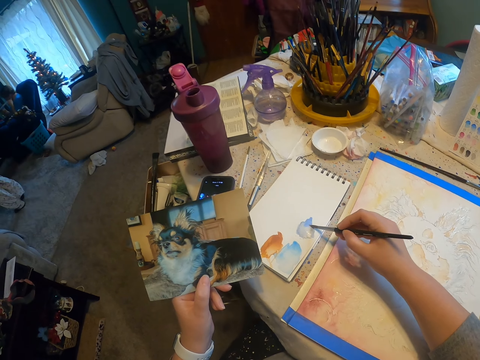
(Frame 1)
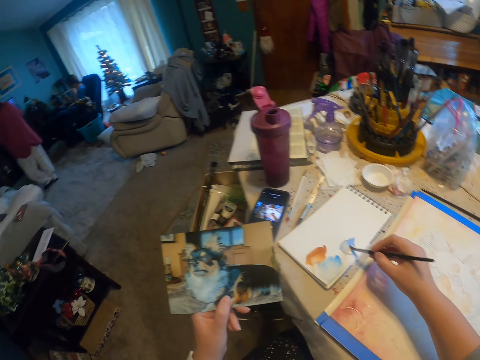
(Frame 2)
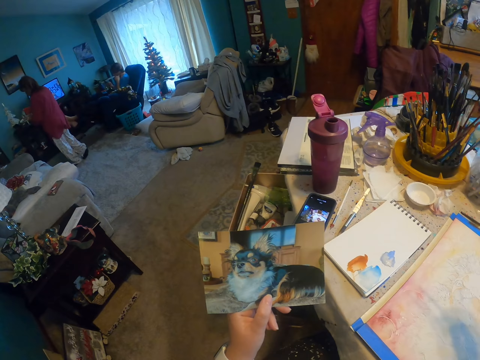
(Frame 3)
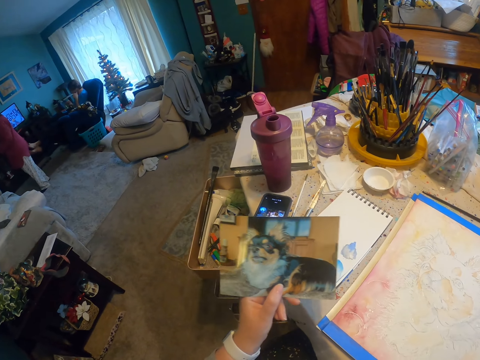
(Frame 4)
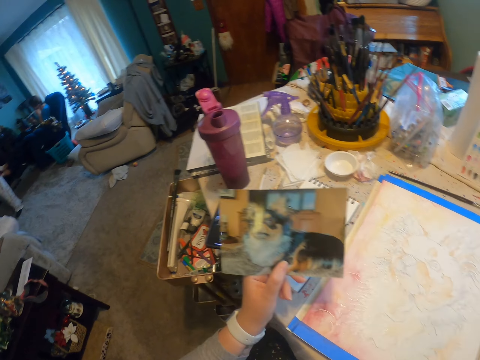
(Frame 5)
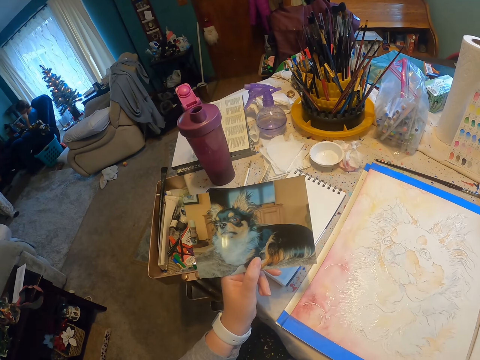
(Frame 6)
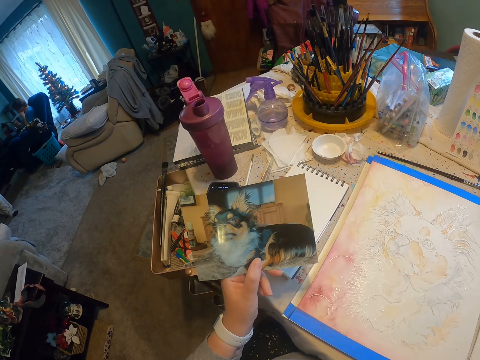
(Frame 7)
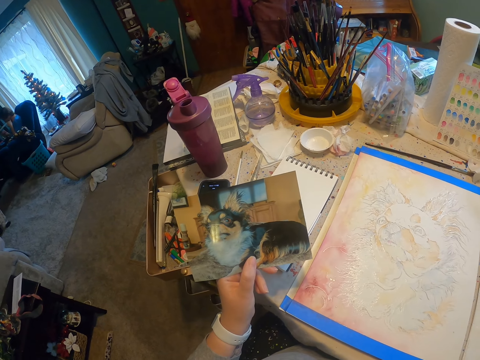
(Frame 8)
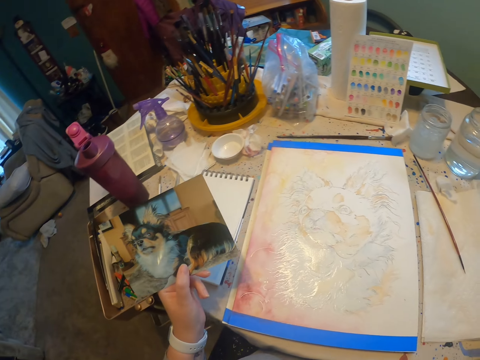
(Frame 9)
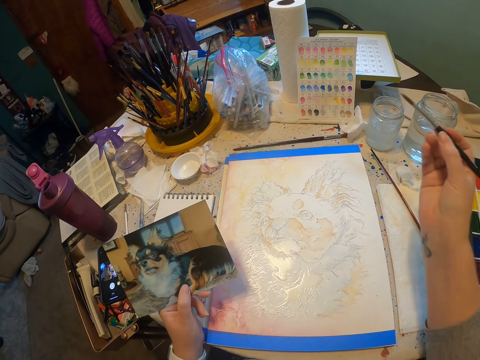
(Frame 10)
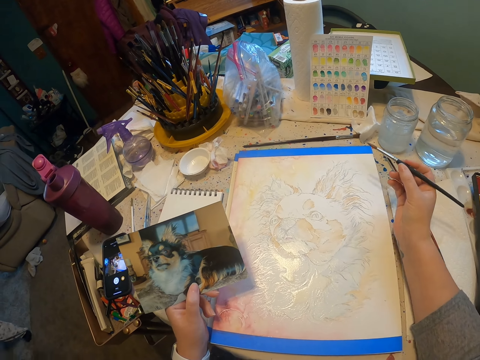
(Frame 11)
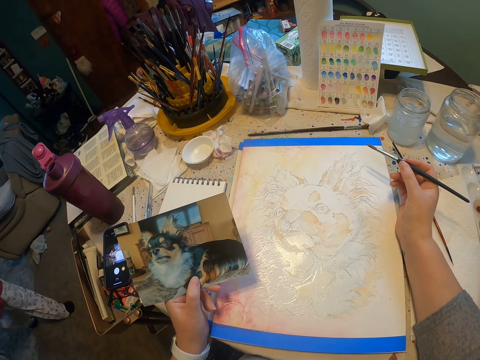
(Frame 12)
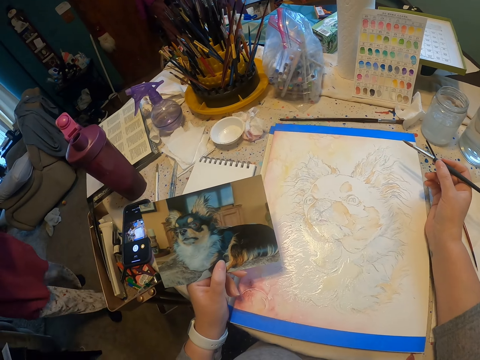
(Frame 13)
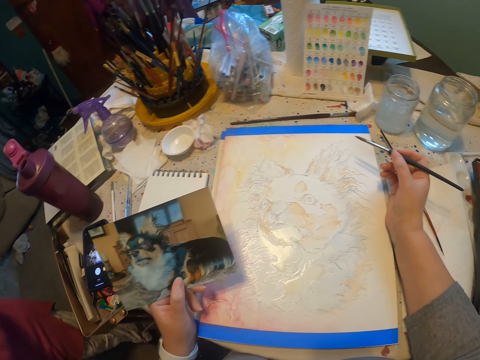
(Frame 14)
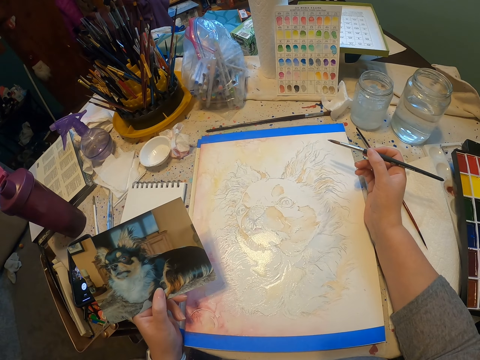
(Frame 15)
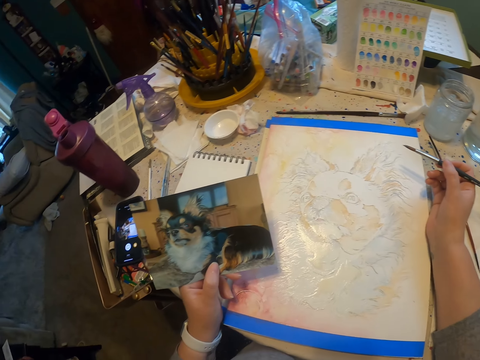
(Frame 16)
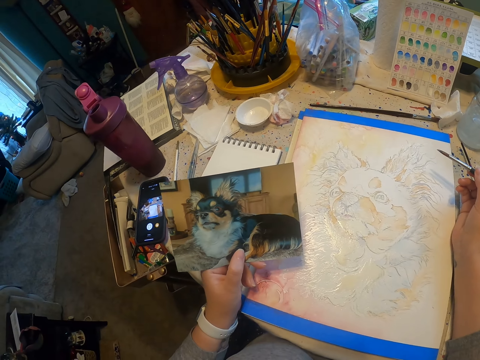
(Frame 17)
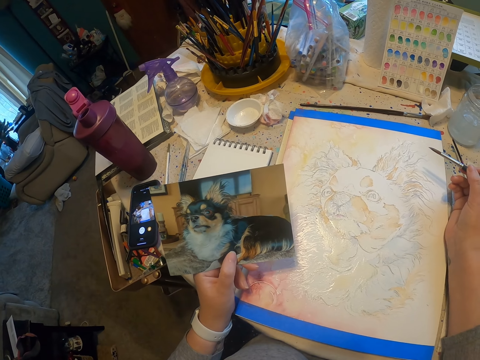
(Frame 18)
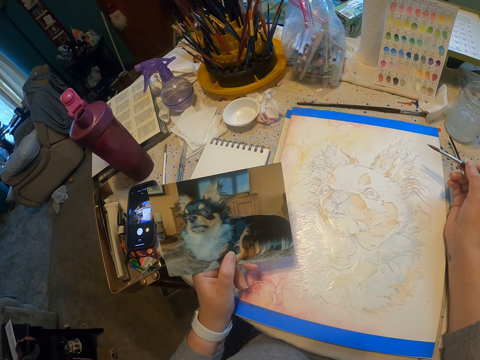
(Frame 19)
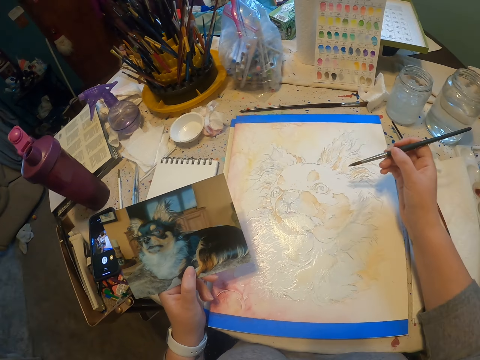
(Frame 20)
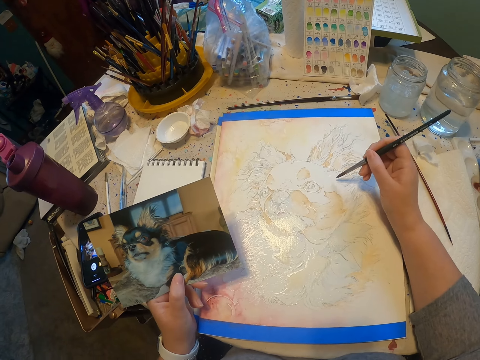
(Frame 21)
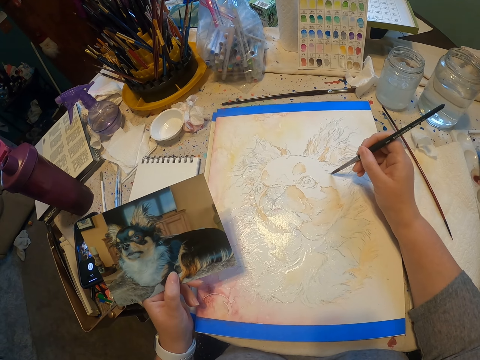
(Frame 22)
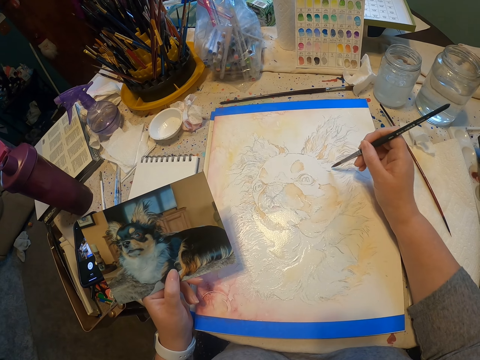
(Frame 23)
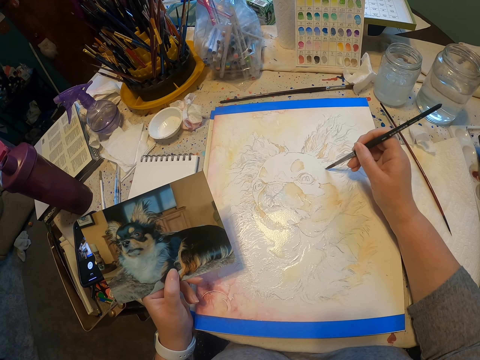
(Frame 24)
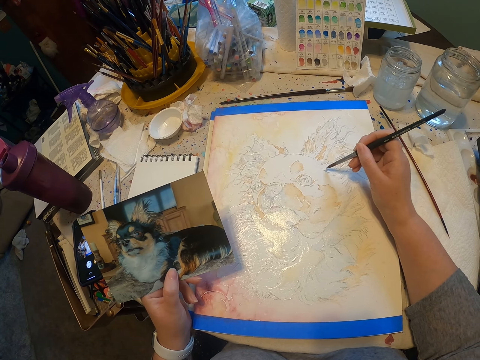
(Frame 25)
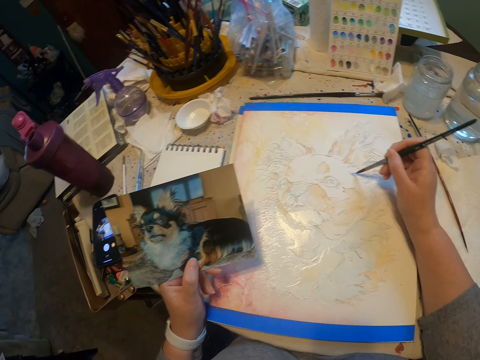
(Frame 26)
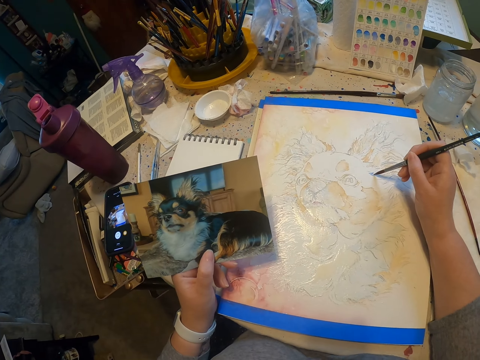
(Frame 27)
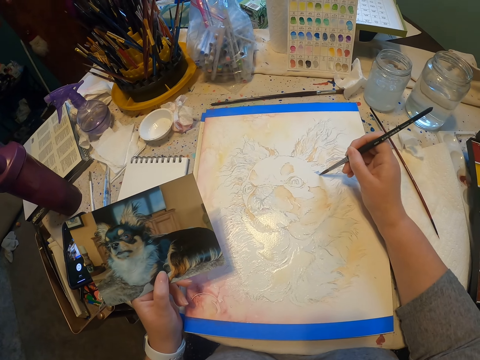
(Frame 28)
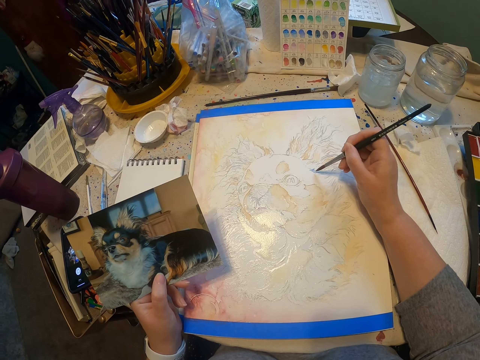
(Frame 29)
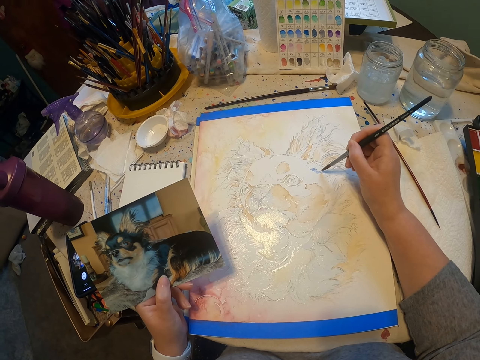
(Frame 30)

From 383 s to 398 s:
The camera wearer paints the drawing with a paint brush. They hold a photo. They look at the picture. They paint the picture using the painting brush.

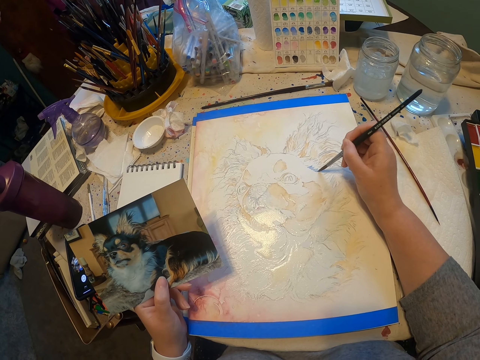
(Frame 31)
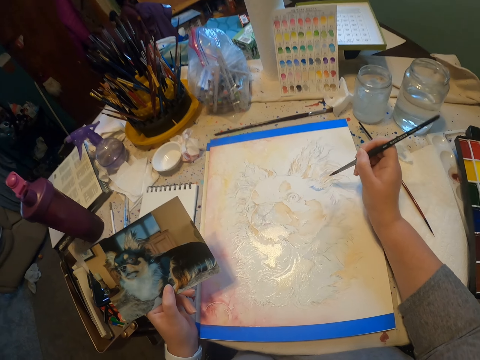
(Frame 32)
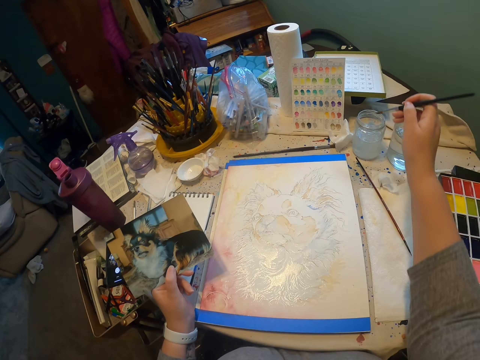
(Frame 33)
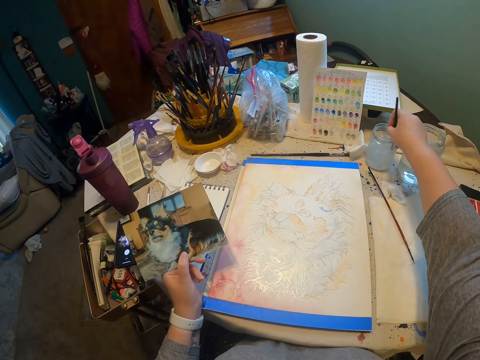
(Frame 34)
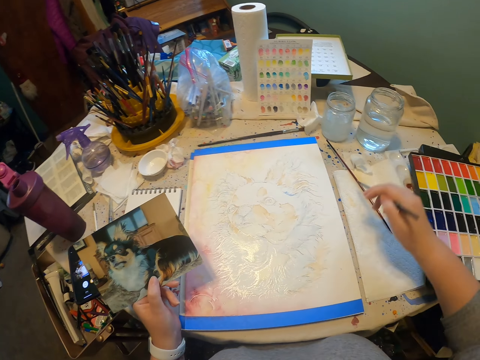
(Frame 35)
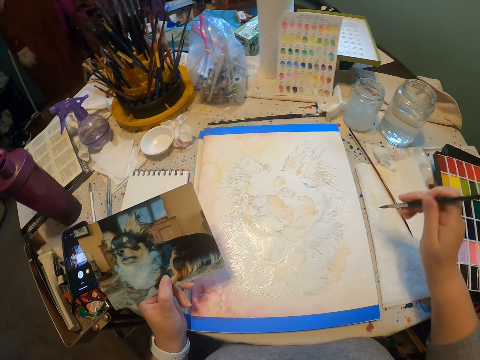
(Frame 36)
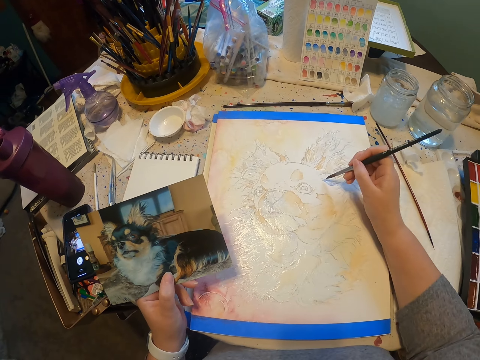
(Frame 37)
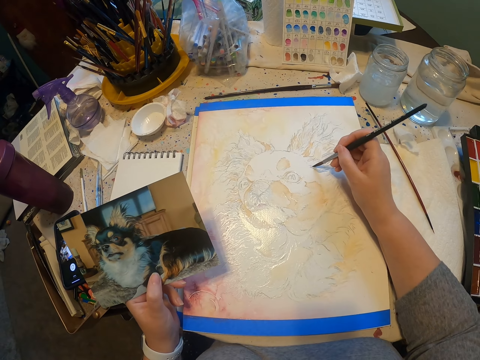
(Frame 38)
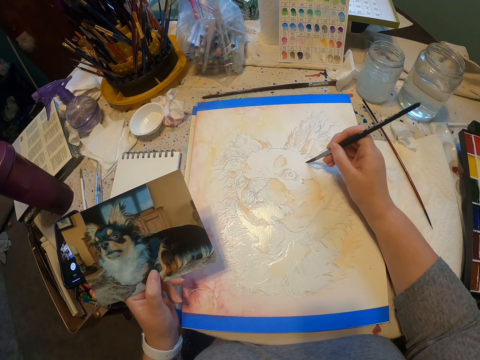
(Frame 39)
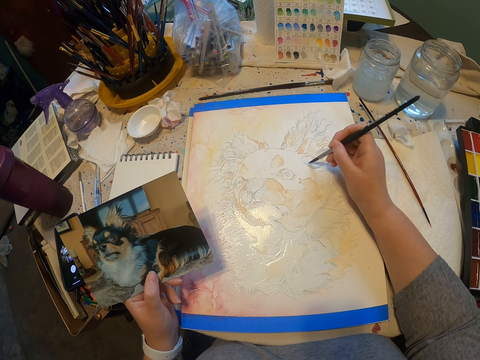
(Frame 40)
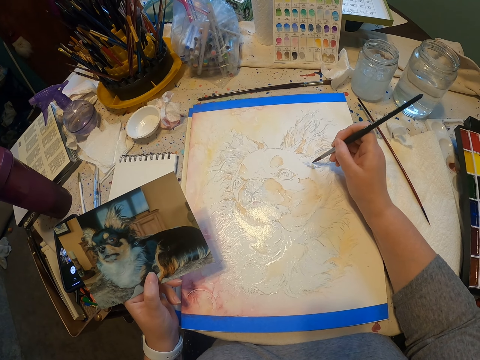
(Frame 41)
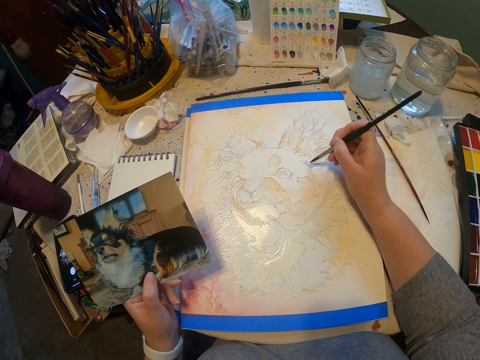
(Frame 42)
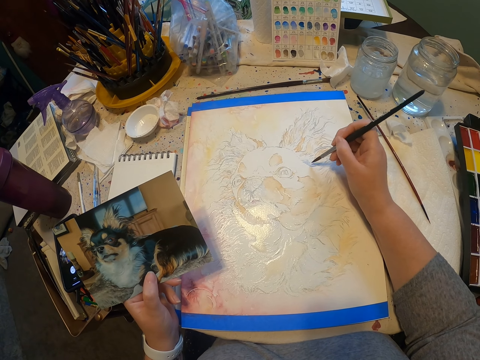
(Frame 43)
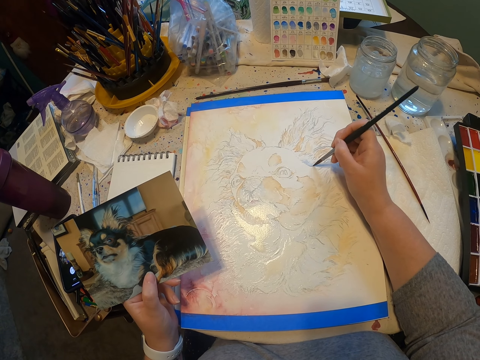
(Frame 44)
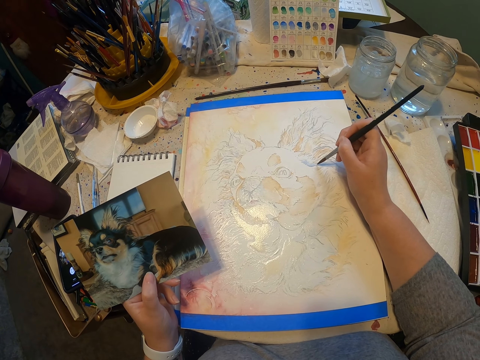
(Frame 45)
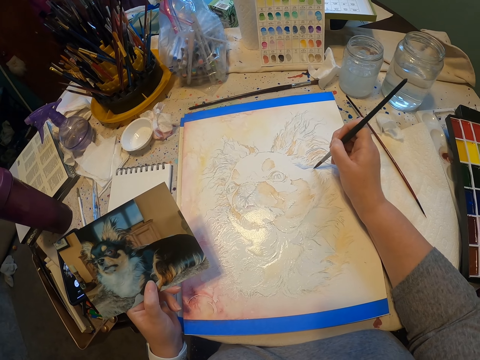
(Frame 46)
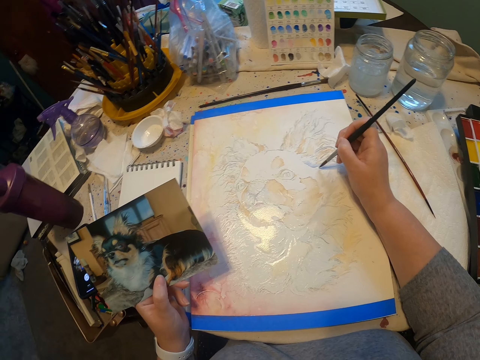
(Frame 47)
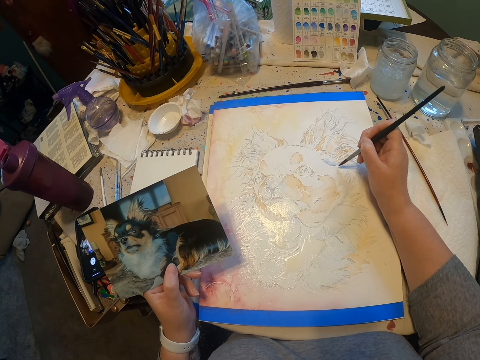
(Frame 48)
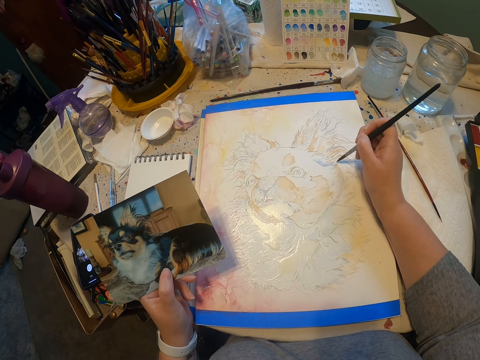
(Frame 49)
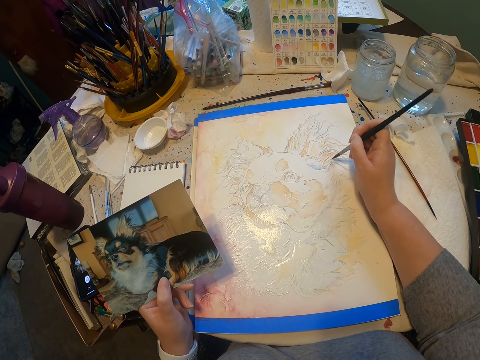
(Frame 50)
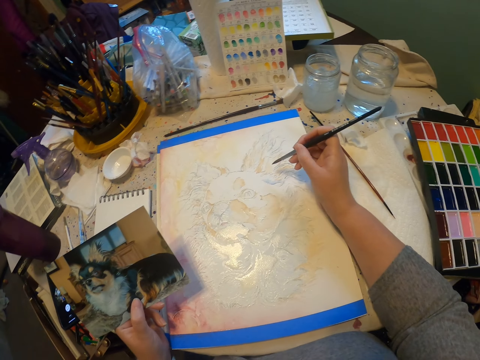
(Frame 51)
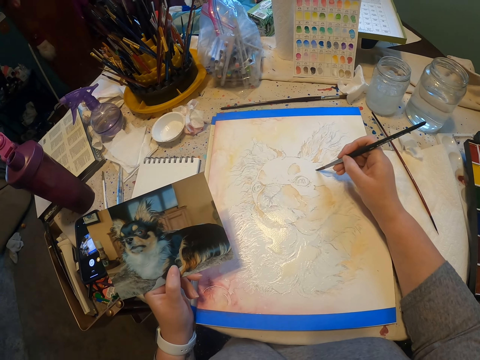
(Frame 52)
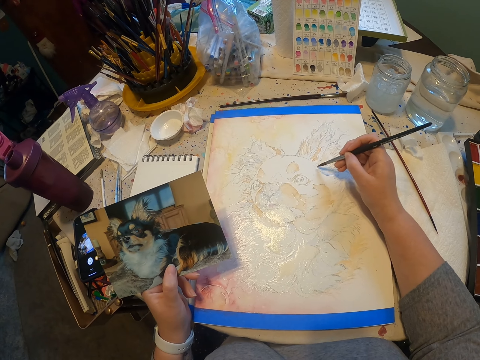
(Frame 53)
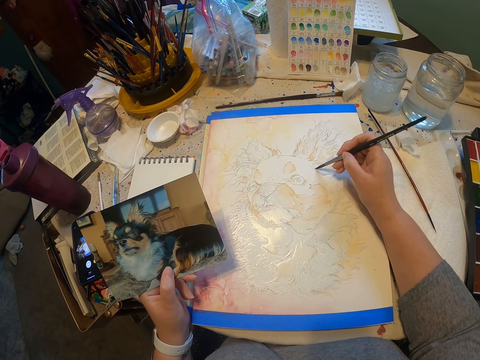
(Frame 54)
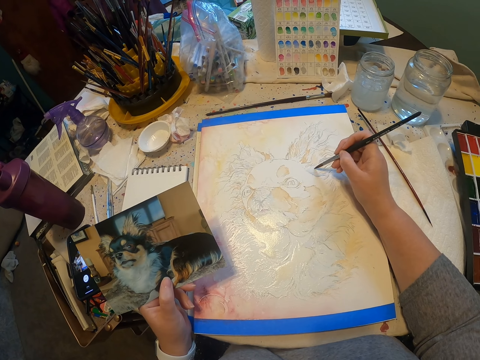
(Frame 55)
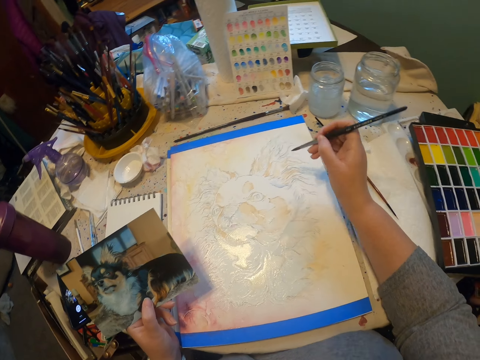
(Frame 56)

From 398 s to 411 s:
The camera wearer dips the painting brush in liquid. They paint the picture using the painting brush.
